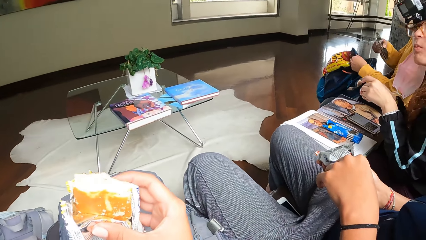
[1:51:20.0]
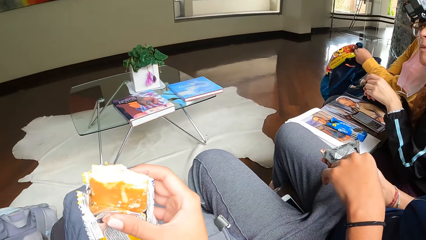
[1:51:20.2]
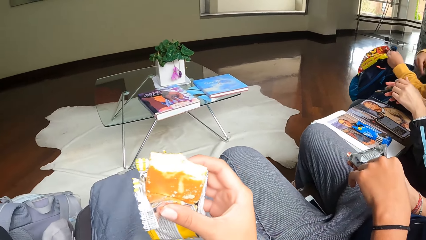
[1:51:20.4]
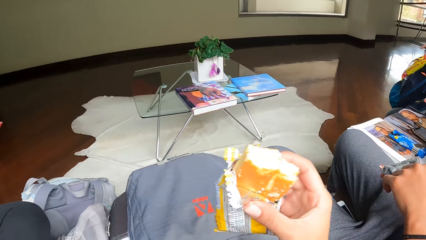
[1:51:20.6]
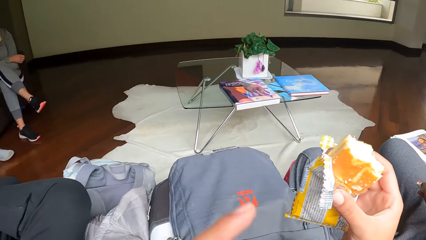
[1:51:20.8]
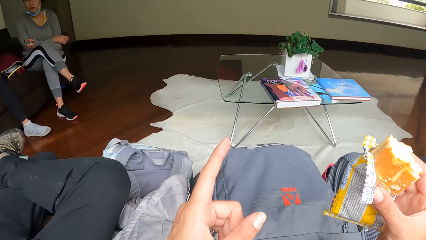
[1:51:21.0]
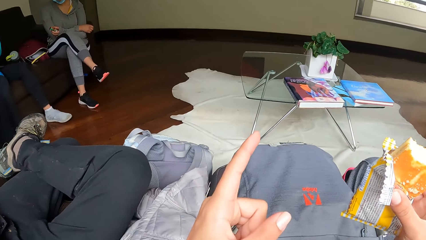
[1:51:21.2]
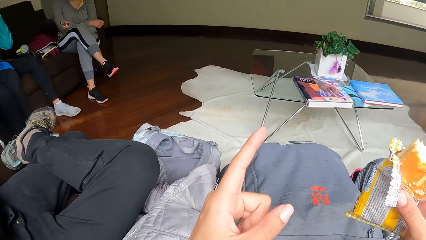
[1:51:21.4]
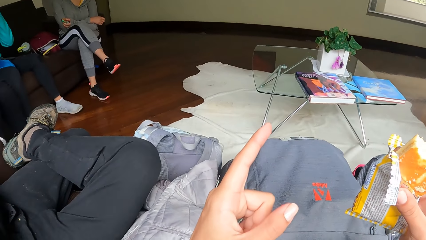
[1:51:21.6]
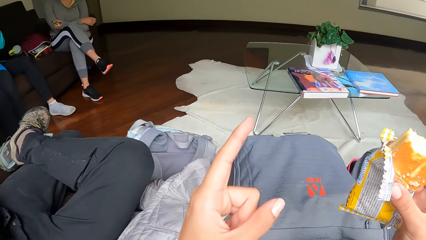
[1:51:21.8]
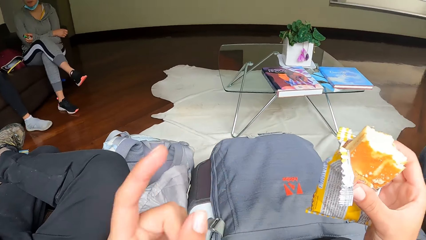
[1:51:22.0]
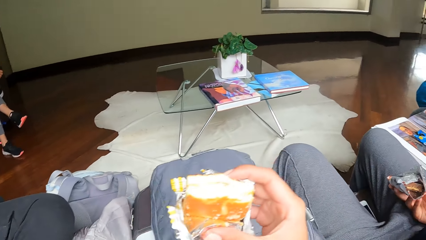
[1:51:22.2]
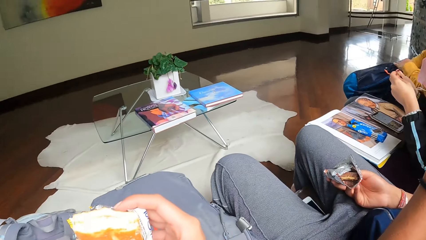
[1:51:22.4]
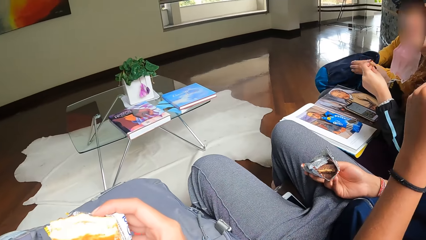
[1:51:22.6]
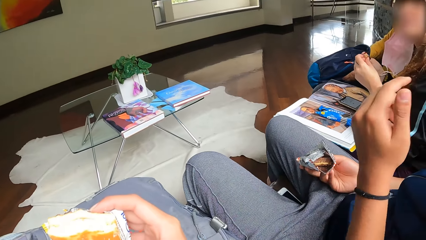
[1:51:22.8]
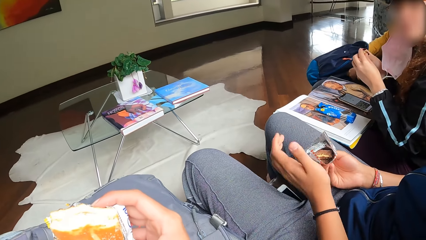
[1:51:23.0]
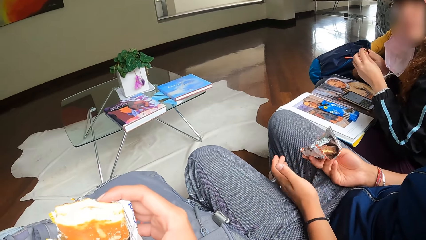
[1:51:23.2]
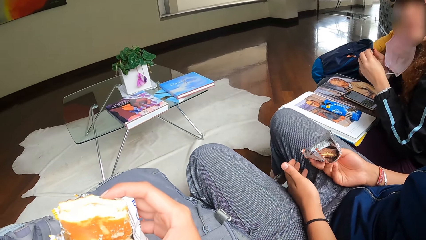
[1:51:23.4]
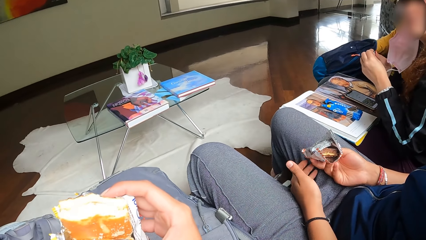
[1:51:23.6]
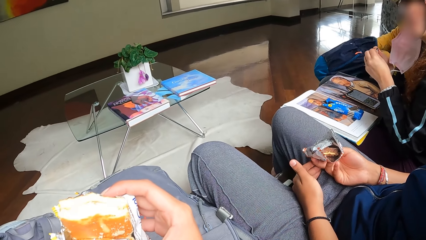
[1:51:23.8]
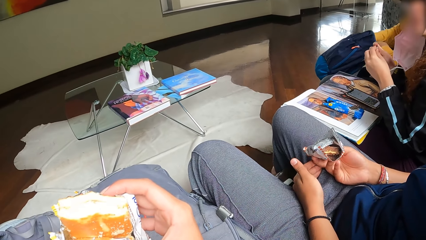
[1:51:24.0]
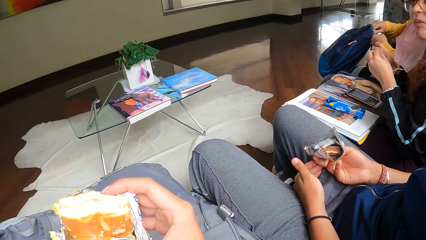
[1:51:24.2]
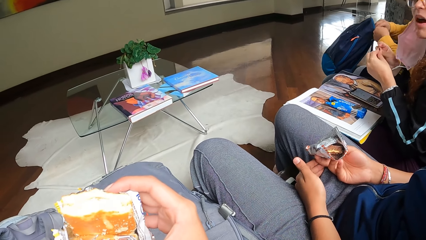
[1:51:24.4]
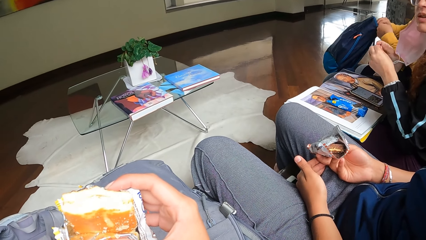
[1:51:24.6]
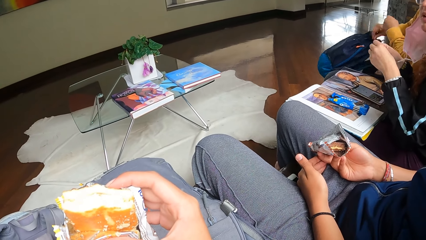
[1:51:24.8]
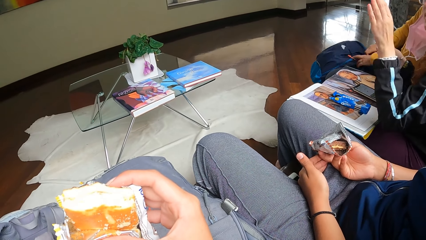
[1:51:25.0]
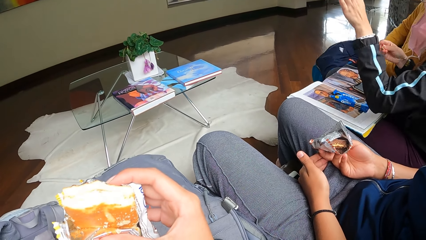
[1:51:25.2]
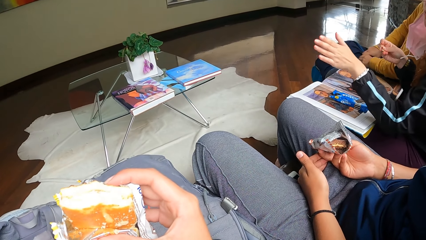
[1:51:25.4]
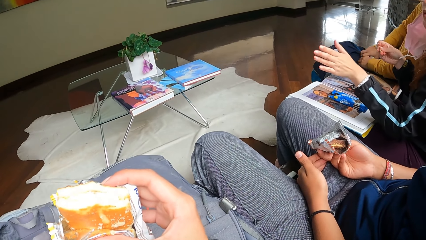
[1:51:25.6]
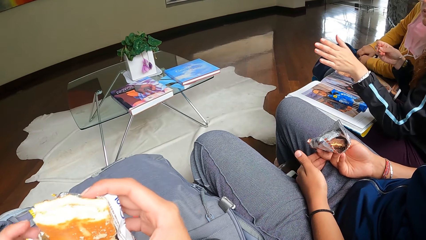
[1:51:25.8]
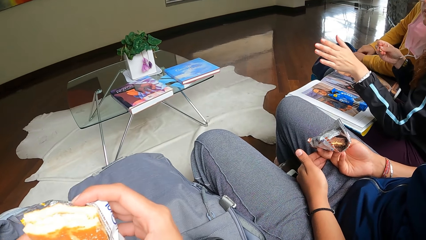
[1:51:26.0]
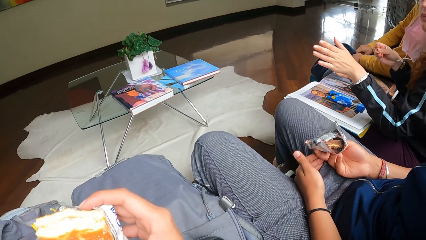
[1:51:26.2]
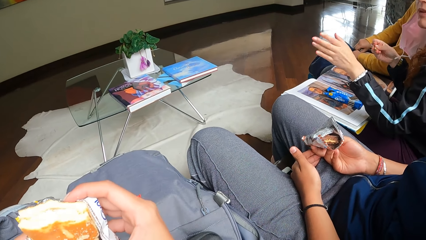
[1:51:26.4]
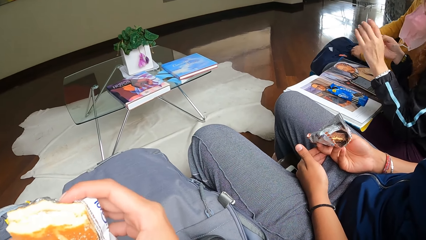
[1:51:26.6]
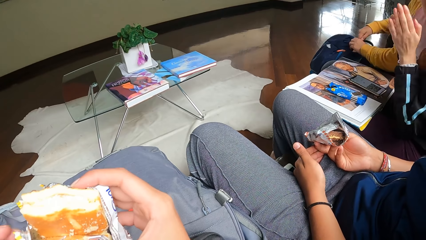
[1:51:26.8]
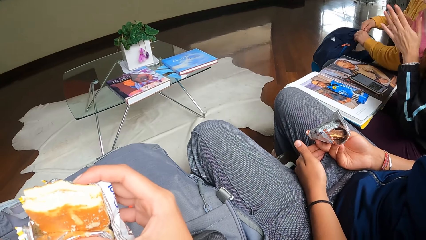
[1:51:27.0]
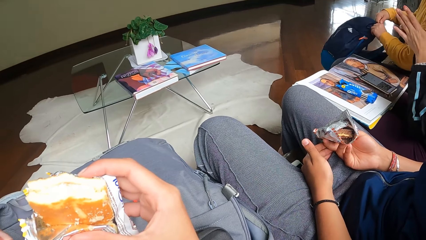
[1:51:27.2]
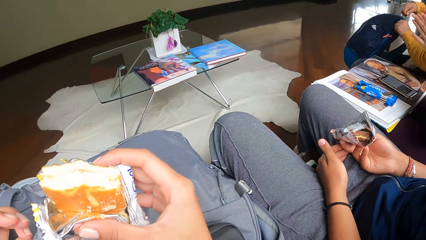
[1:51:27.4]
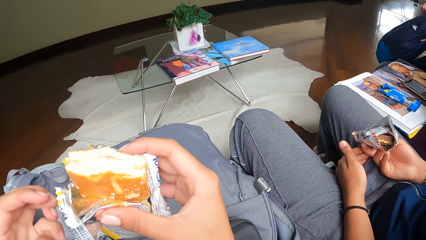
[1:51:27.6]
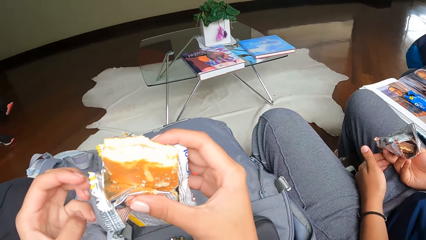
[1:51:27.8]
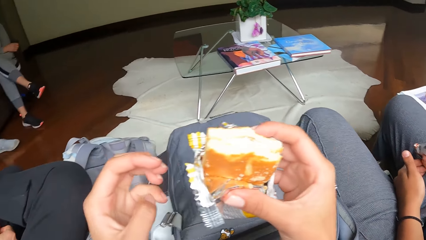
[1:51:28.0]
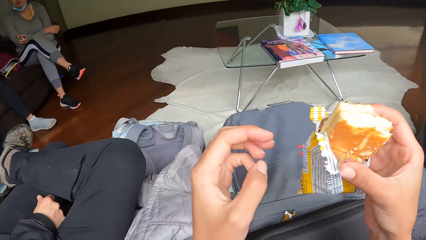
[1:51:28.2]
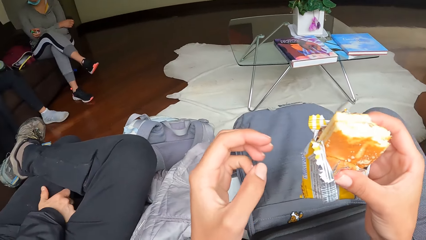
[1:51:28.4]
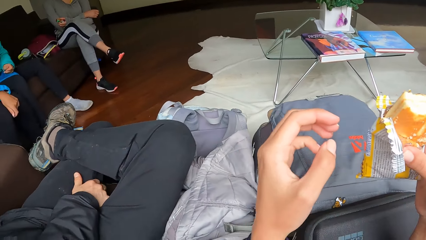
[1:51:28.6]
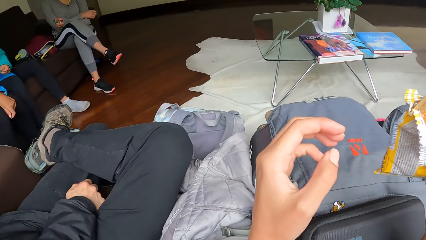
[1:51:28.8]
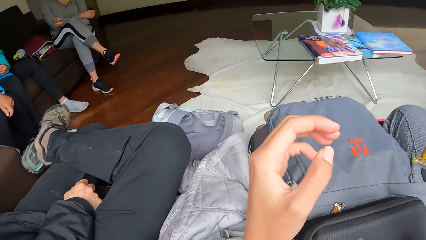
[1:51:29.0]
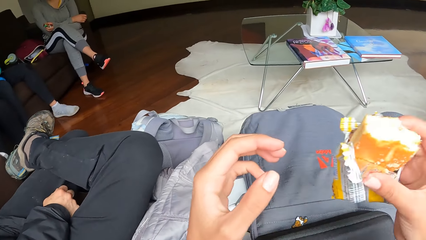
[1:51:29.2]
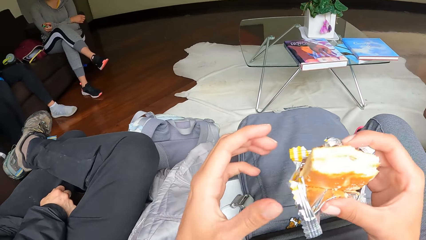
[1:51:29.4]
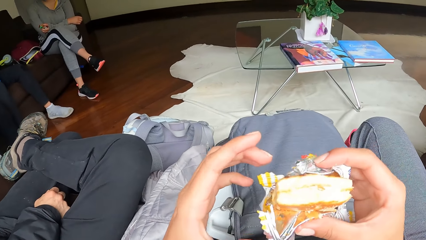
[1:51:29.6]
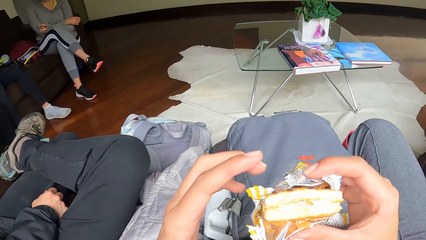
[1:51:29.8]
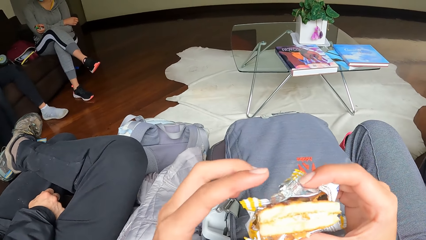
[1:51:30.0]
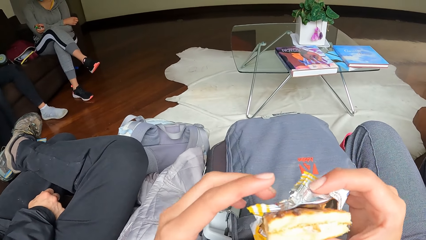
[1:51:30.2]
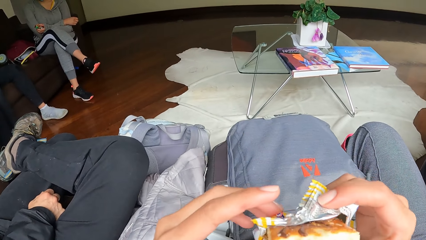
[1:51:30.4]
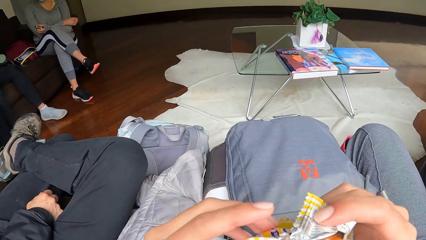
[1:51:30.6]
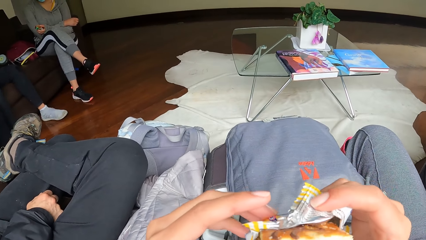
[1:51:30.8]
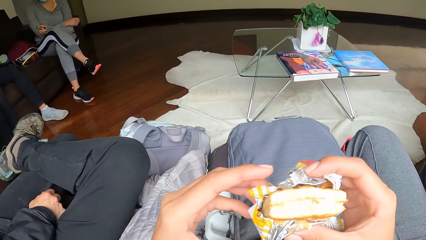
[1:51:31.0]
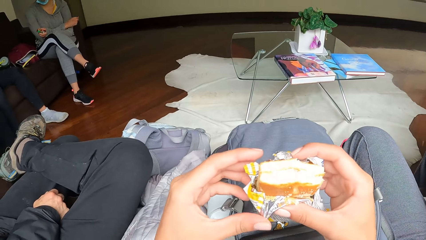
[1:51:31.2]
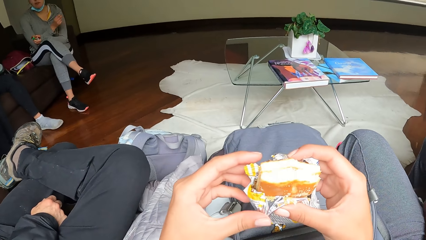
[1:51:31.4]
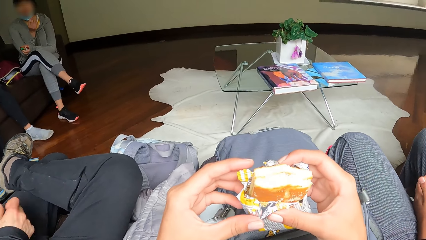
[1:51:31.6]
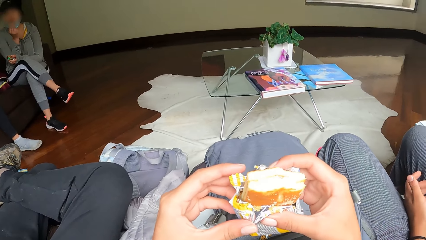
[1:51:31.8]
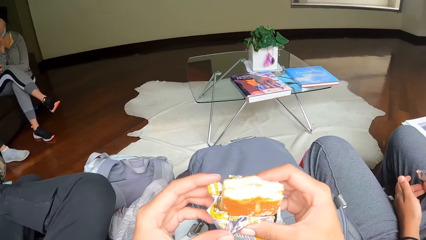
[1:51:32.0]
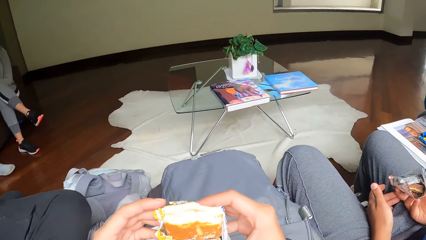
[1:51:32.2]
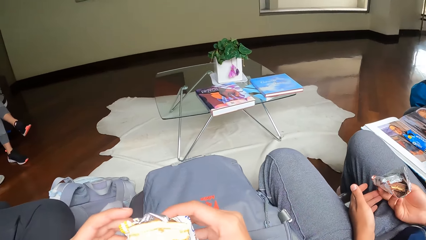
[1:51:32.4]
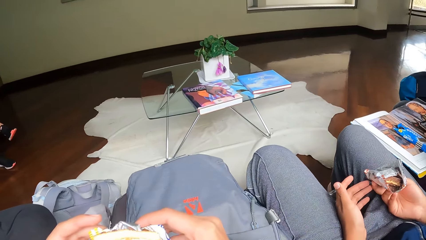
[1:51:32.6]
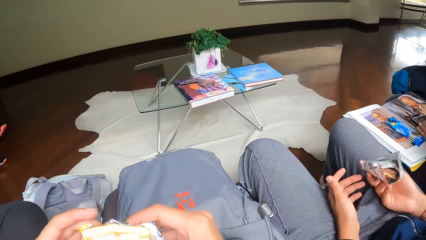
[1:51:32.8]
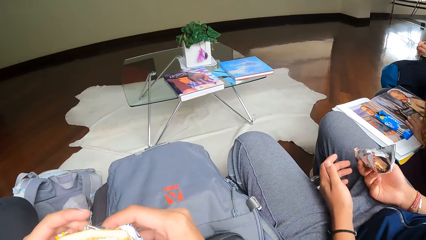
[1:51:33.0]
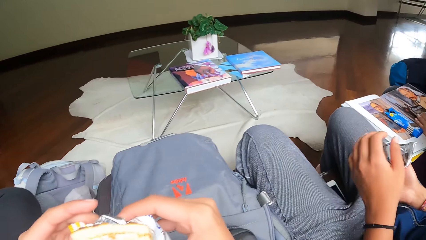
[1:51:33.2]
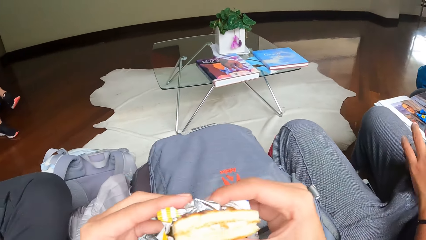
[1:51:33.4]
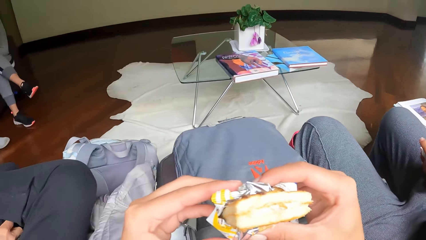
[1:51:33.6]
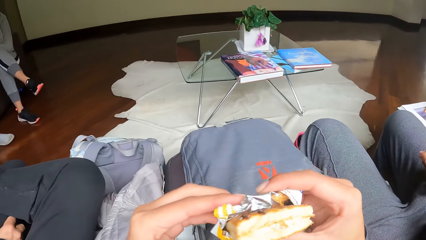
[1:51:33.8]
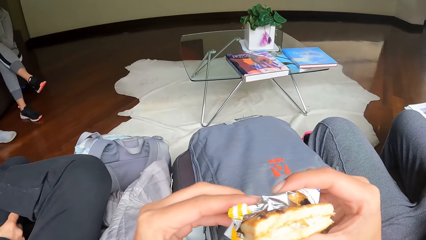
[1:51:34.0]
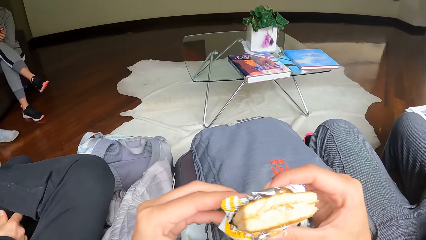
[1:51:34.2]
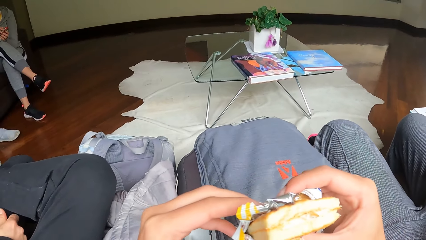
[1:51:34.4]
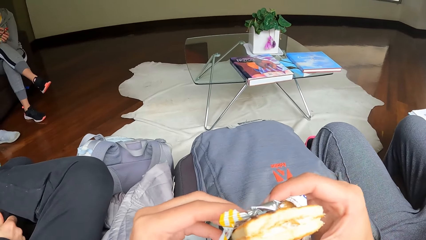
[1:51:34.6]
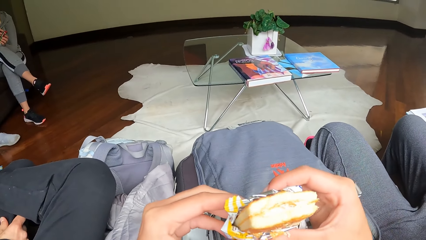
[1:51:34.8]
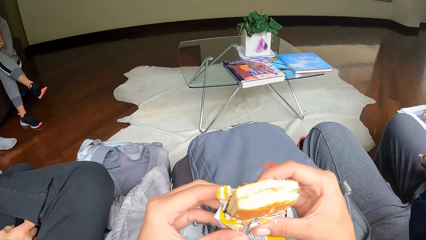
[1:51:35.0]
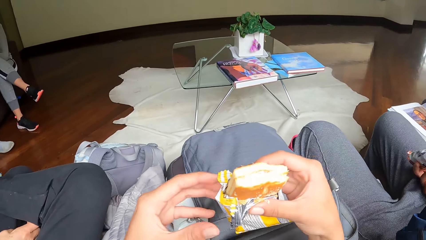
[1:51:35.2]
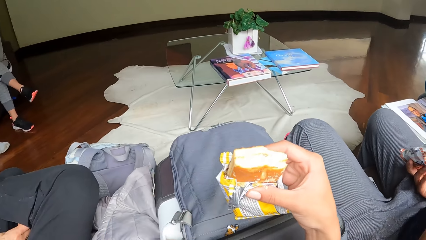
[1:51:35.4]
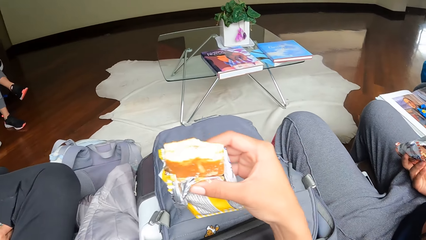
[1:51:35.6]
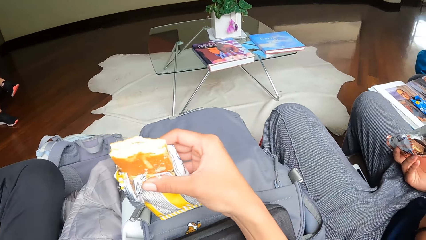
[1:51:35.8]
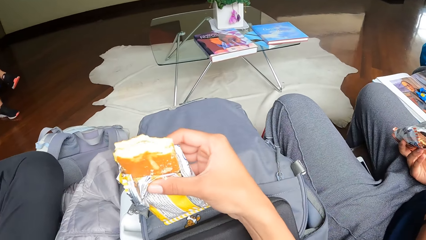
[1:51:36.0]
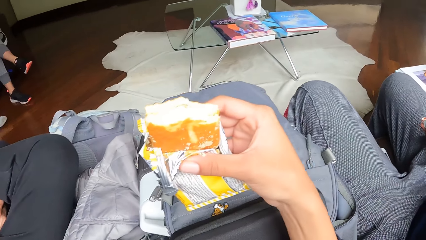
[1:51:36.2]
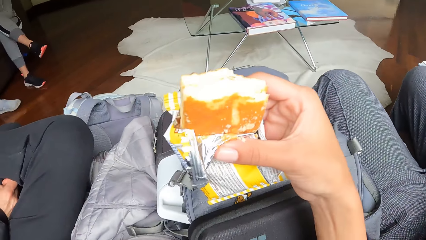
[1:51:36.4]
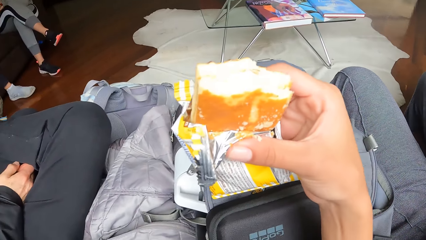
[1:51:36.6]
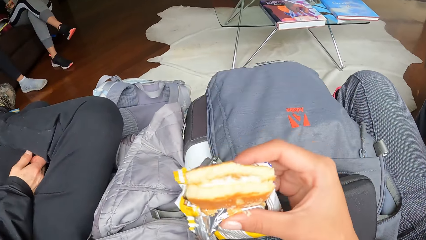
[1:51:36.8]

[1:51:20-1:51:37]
The woman places a phone on her thigh with her right hand. The camera wearer looks around the room and interacts with the group of people at the apartment.
